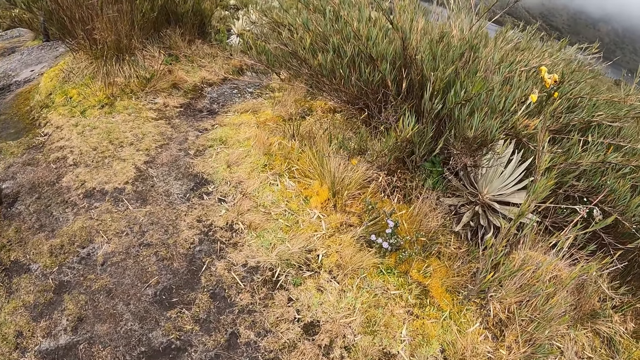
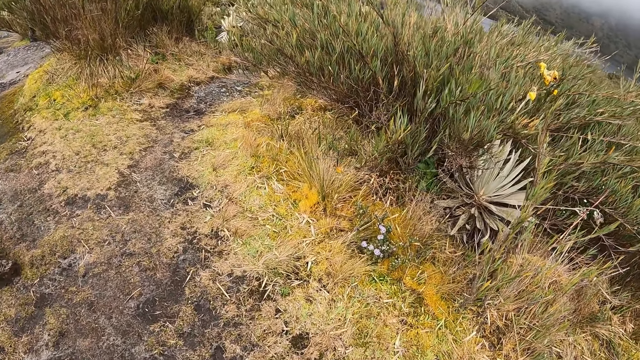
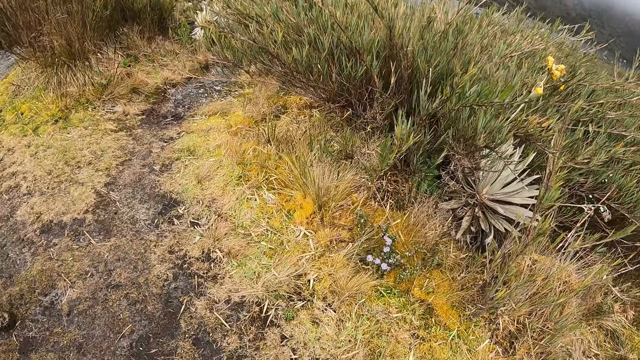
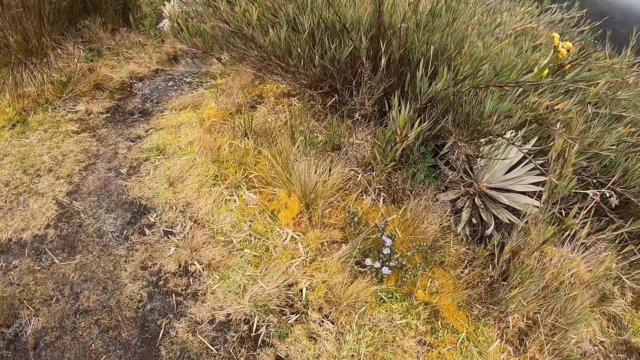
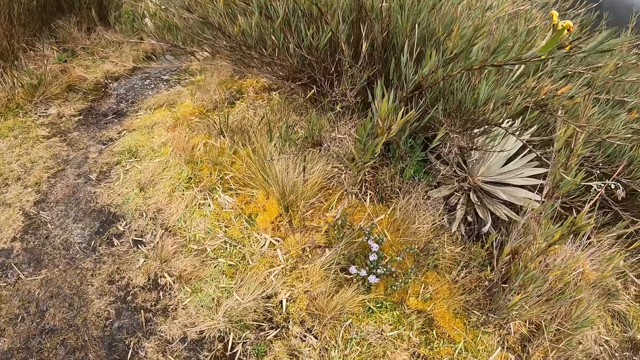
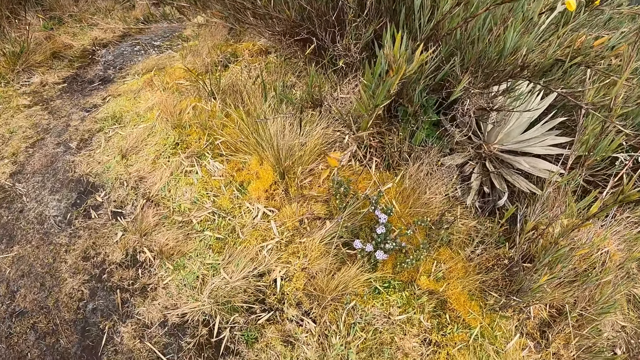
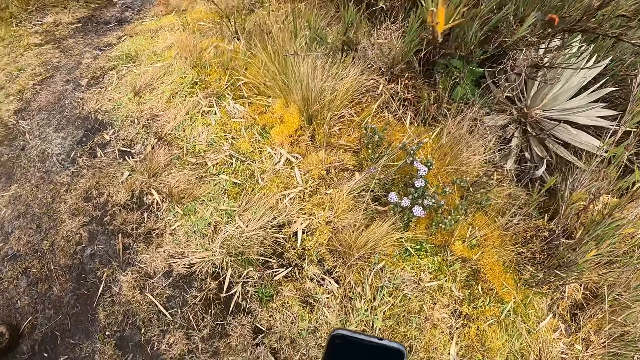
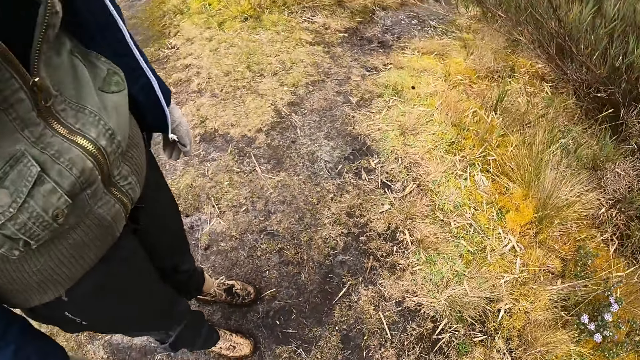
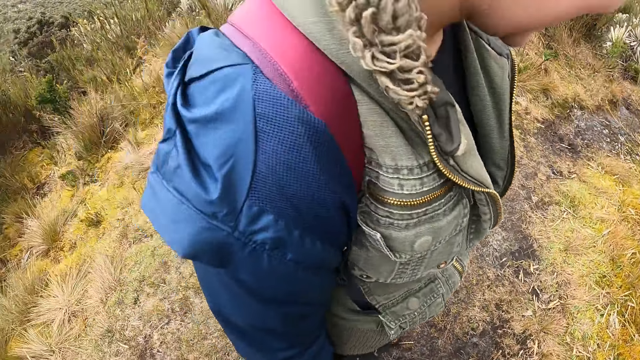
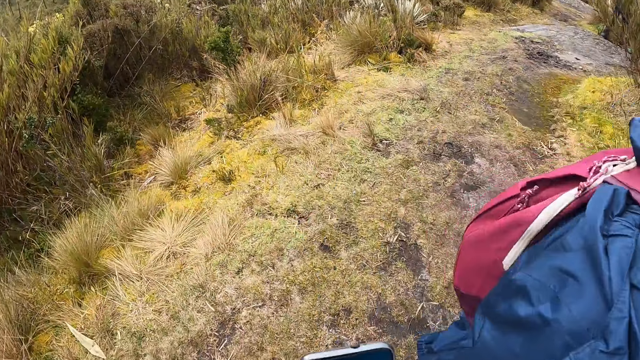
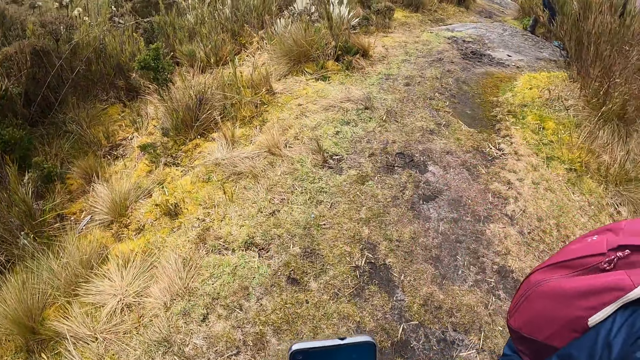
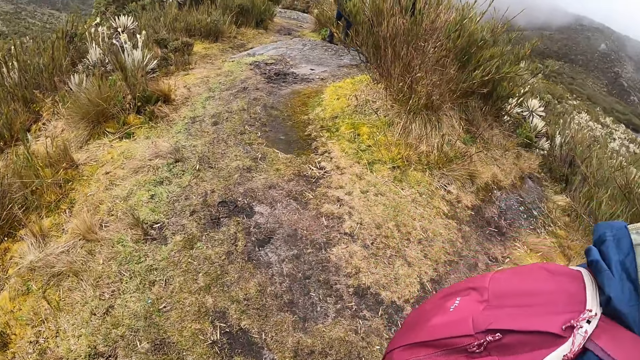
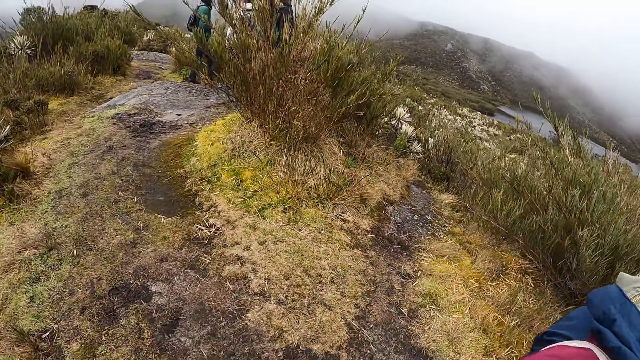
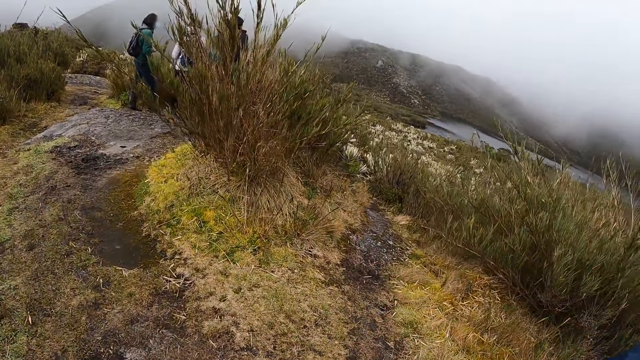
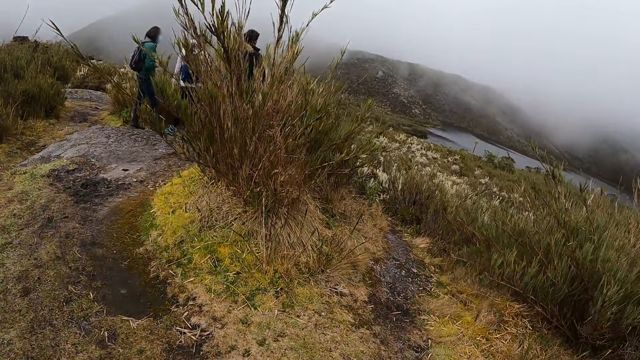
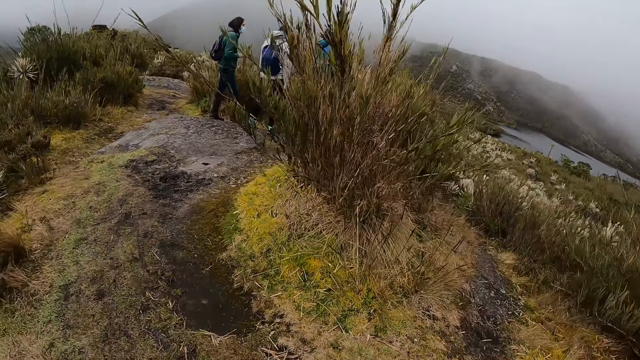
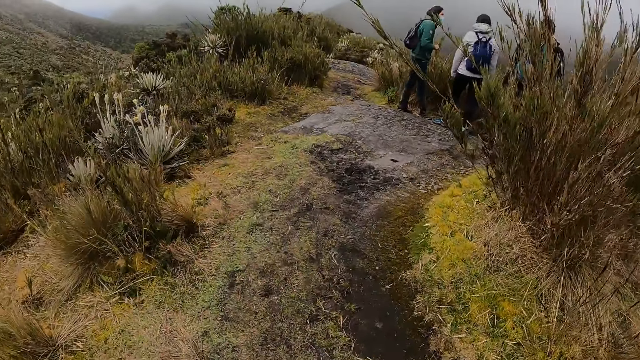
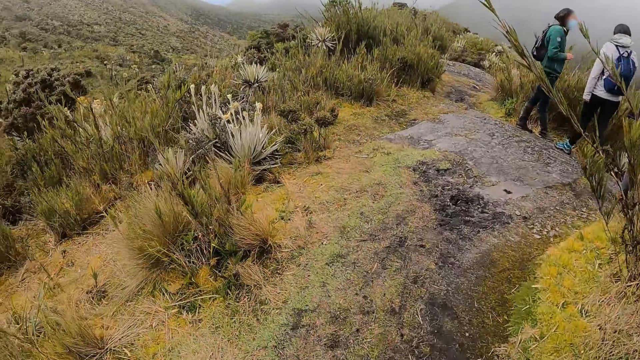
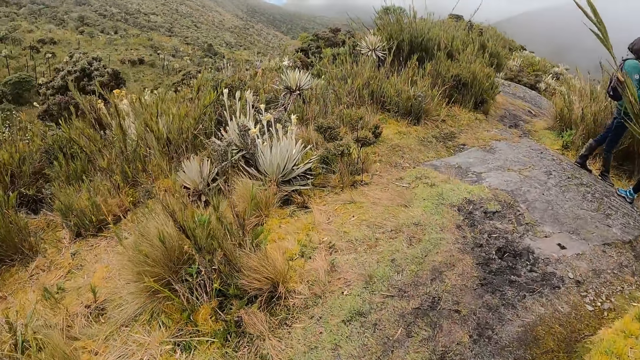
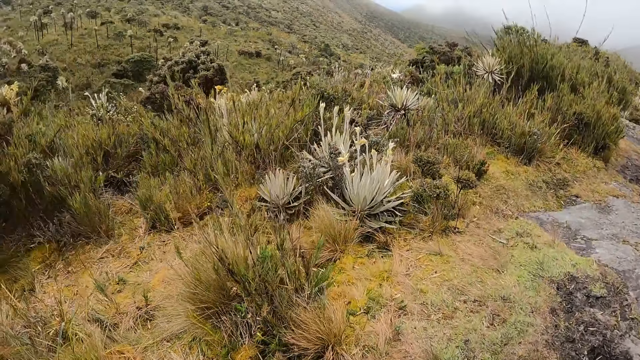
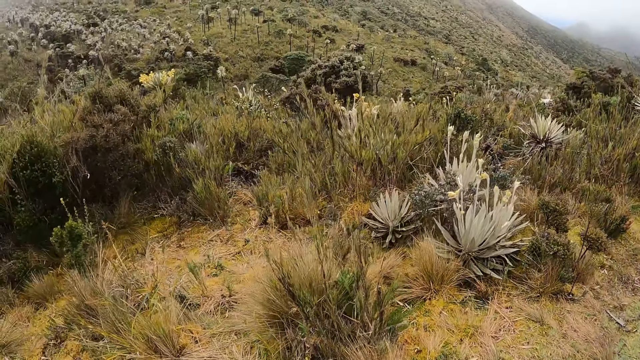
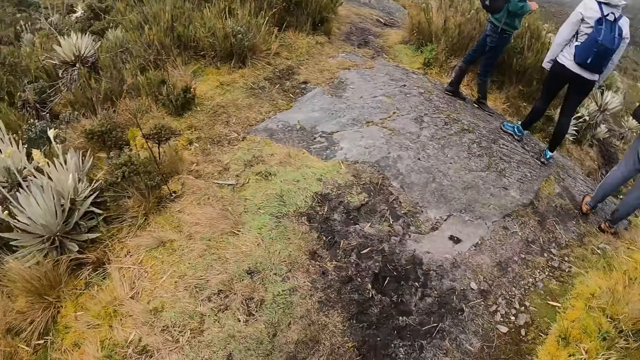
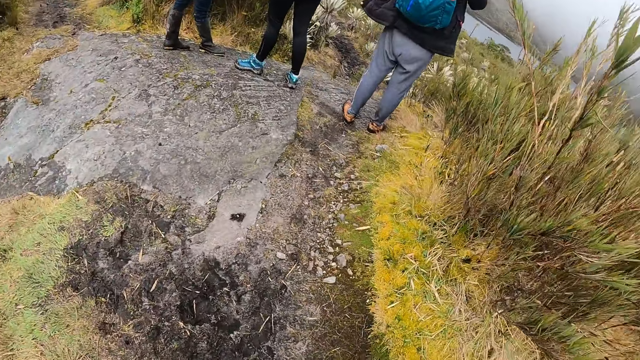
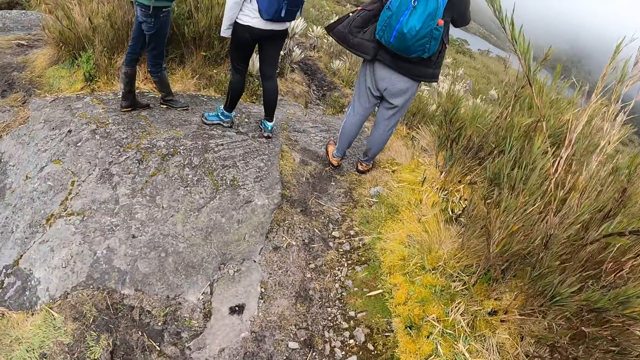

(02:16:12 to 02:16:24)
The camera wearer walks around.

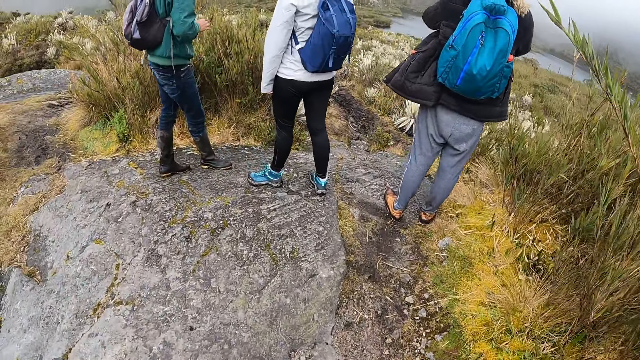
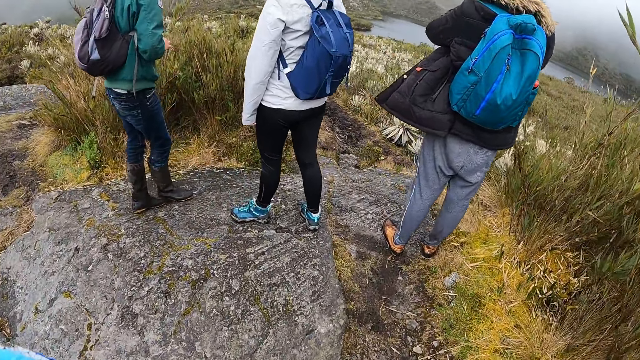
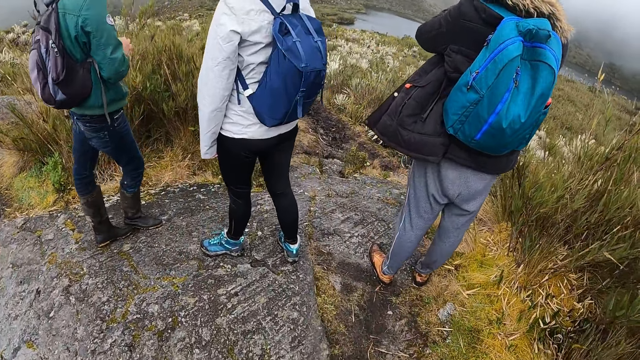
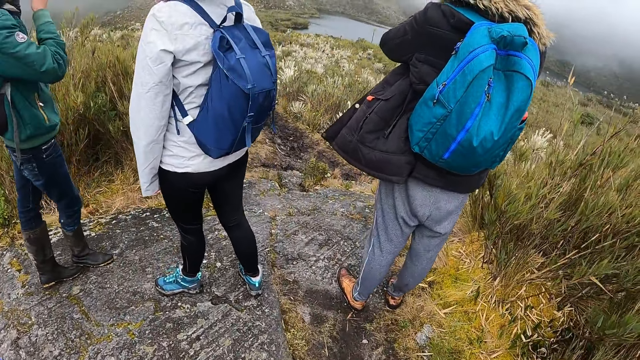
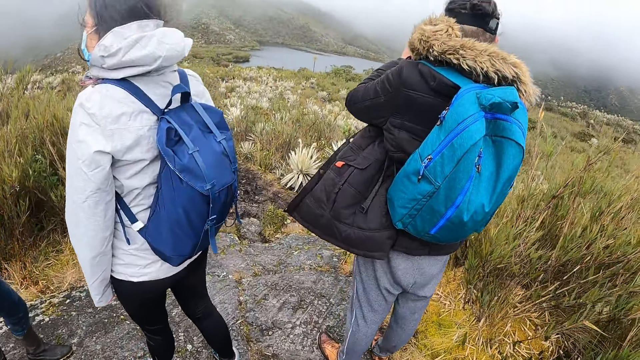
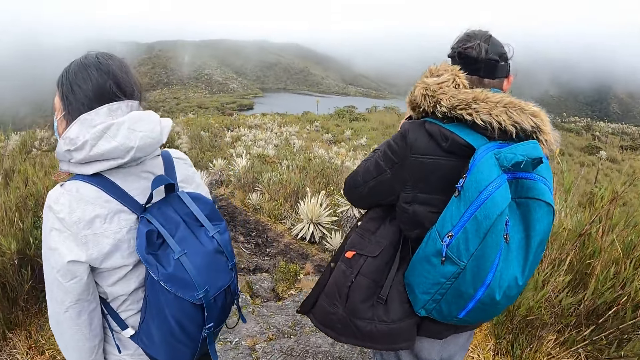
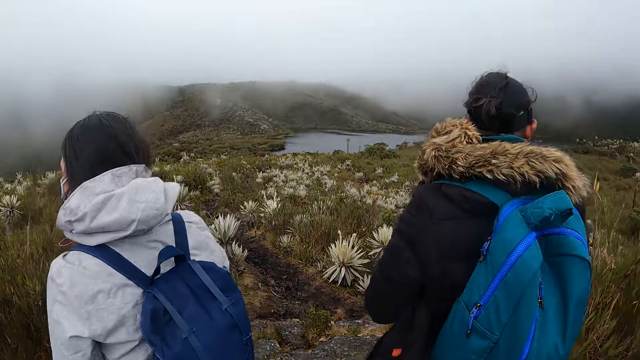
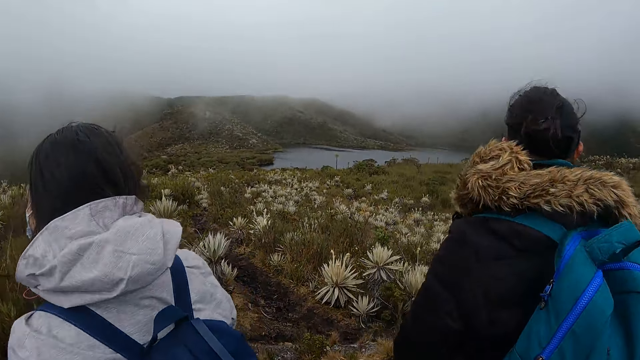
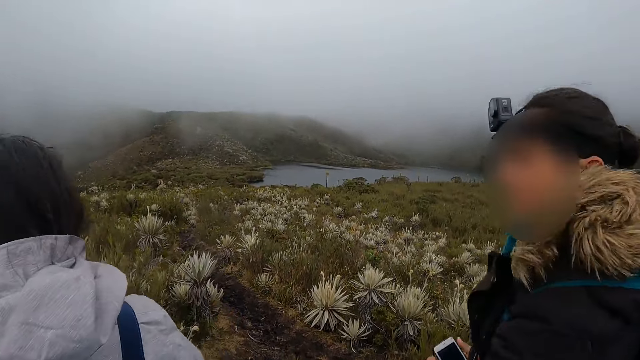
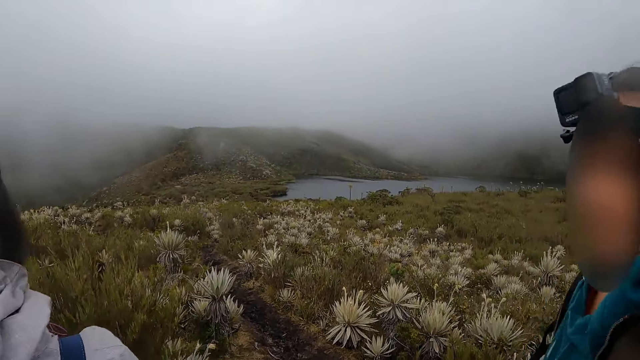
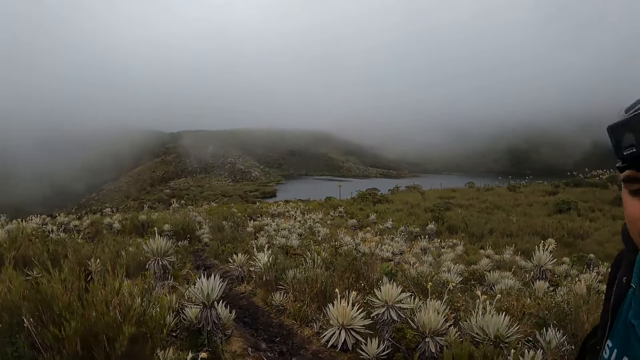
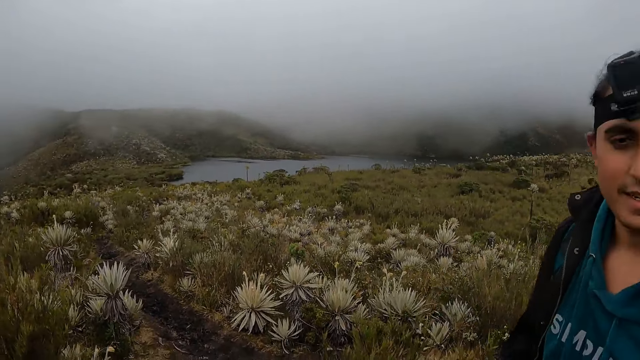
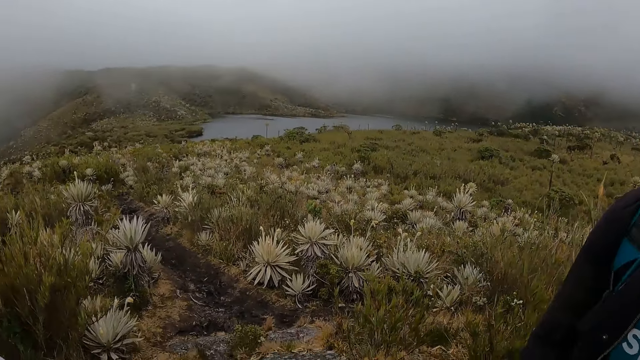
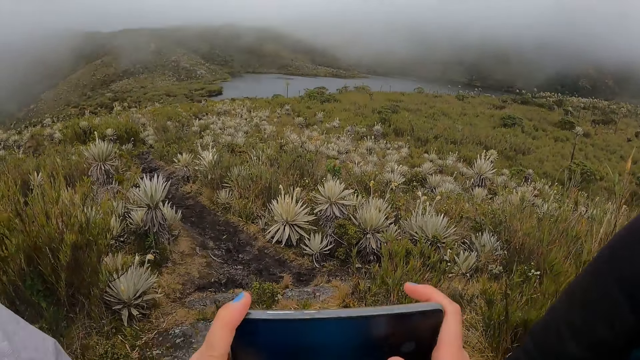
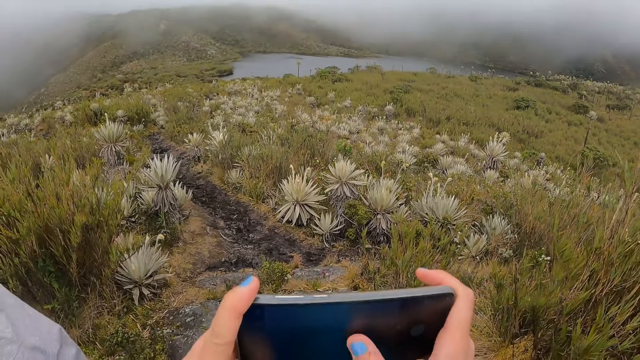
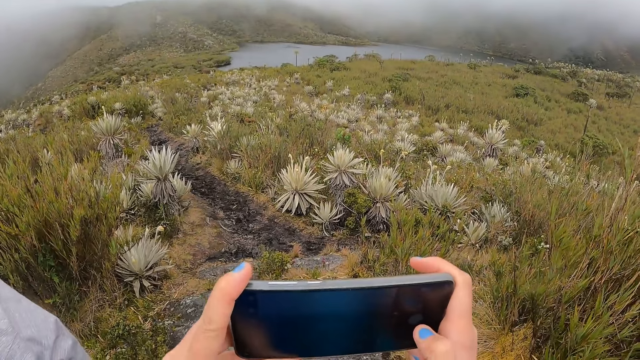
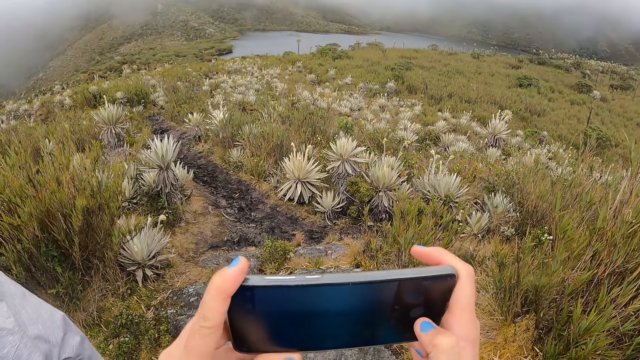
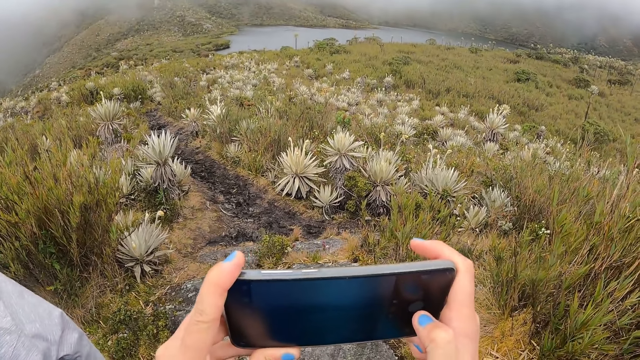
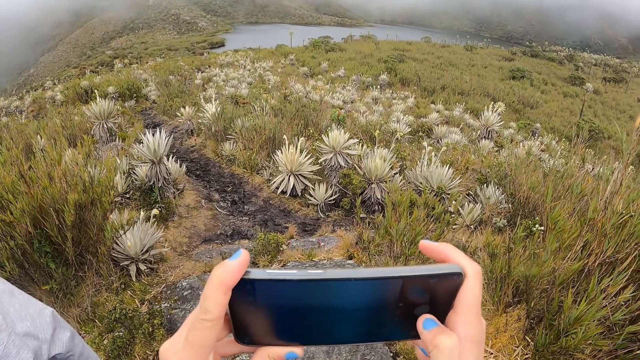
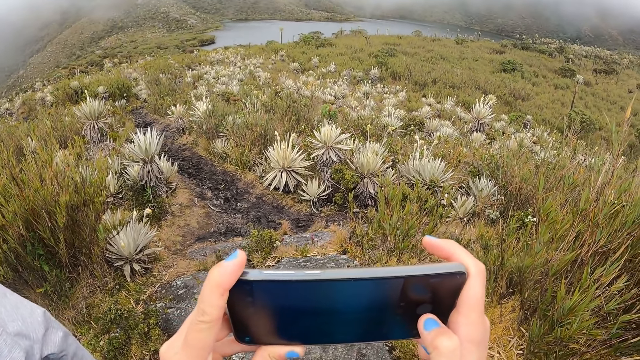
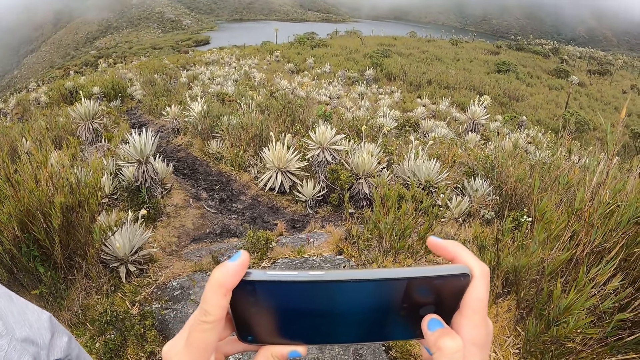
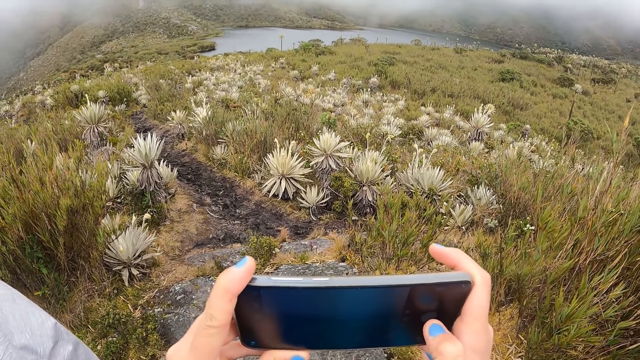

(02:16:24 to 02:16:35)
The camera wearer interacts with a woman. They operate the phone with both hands.
